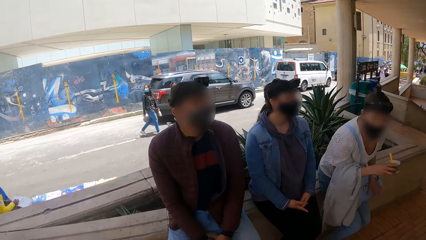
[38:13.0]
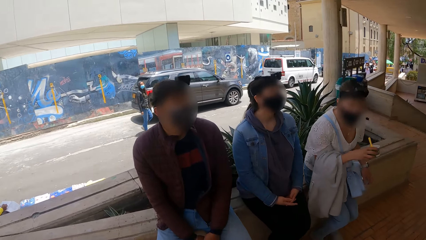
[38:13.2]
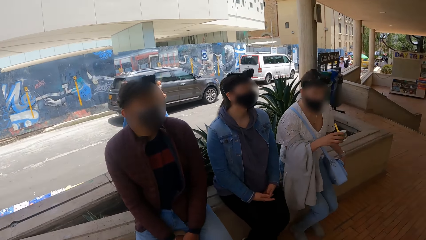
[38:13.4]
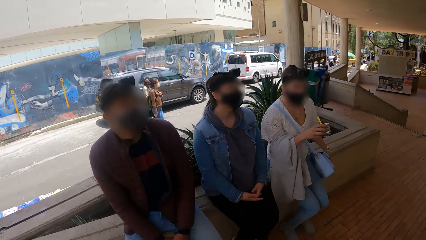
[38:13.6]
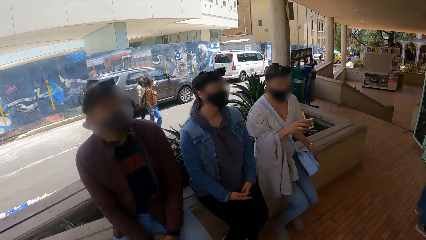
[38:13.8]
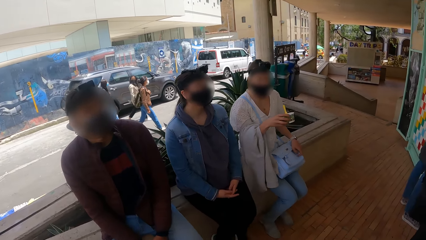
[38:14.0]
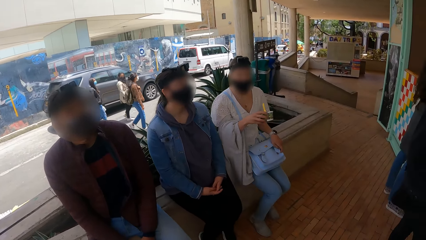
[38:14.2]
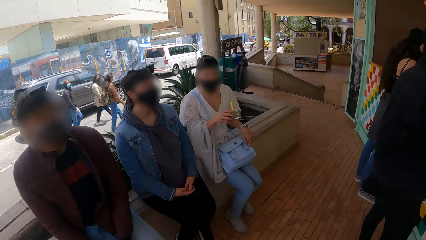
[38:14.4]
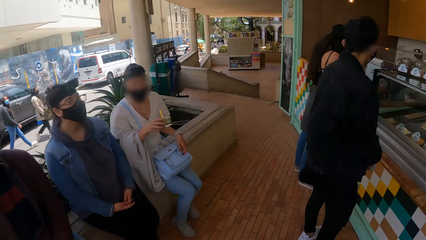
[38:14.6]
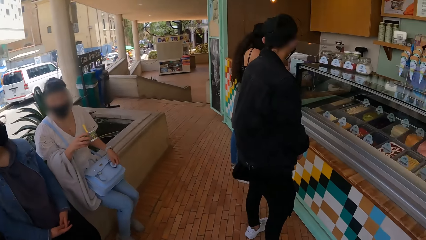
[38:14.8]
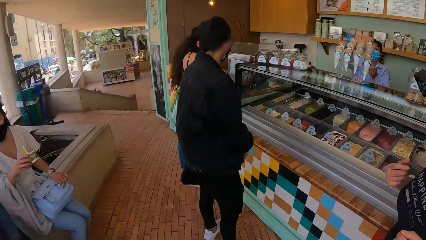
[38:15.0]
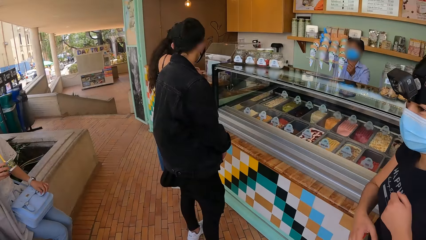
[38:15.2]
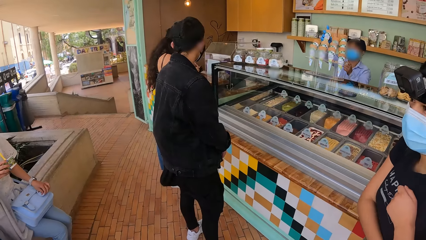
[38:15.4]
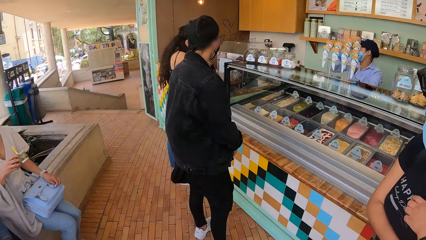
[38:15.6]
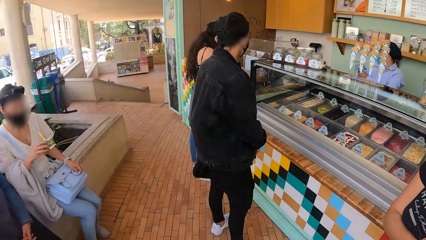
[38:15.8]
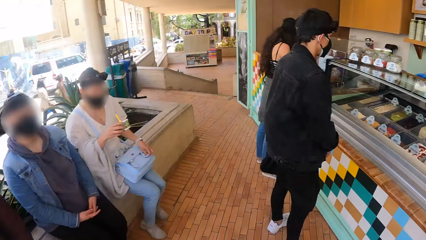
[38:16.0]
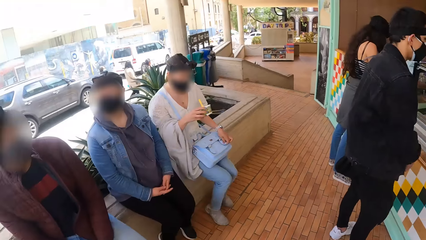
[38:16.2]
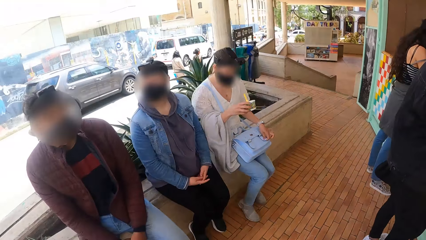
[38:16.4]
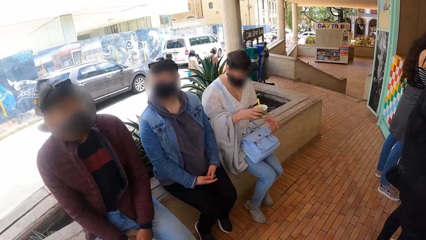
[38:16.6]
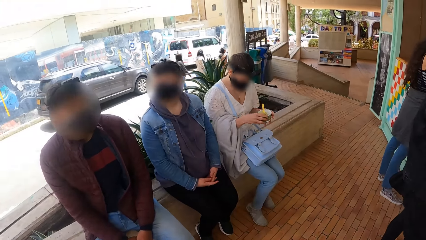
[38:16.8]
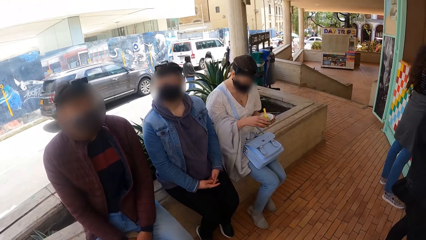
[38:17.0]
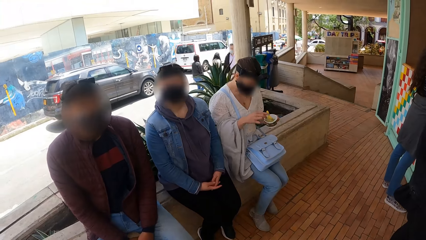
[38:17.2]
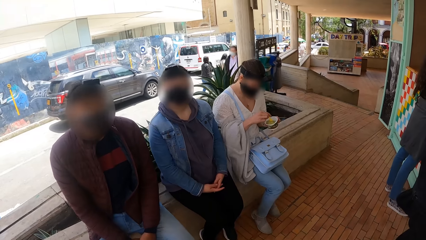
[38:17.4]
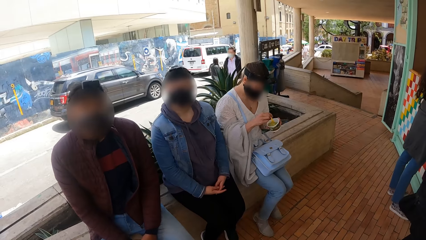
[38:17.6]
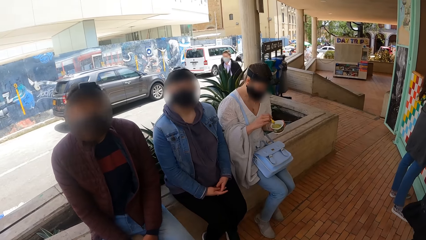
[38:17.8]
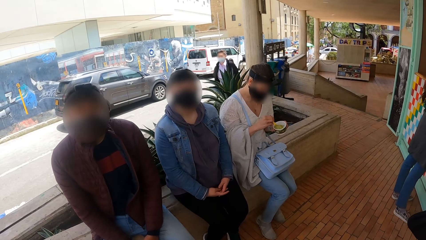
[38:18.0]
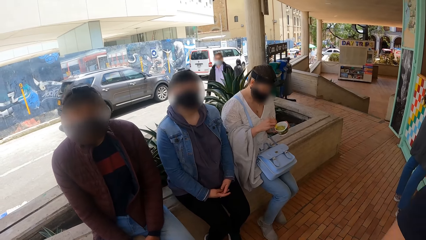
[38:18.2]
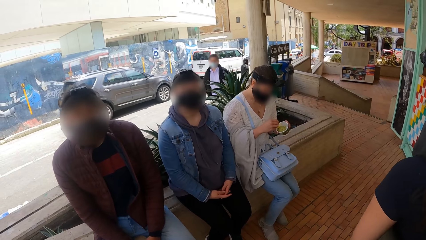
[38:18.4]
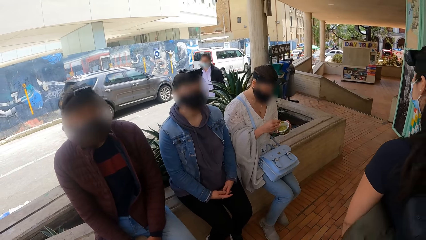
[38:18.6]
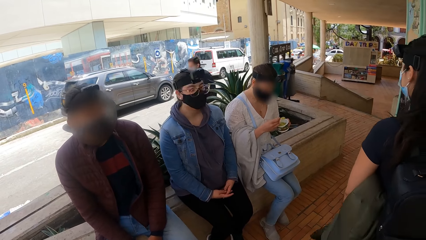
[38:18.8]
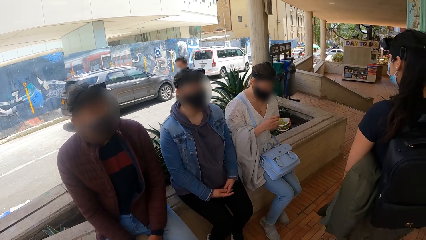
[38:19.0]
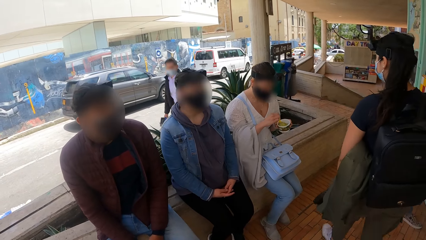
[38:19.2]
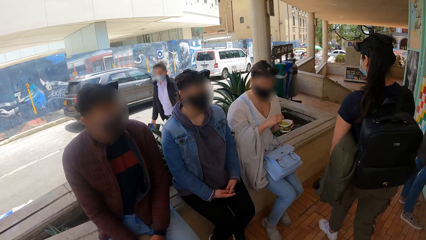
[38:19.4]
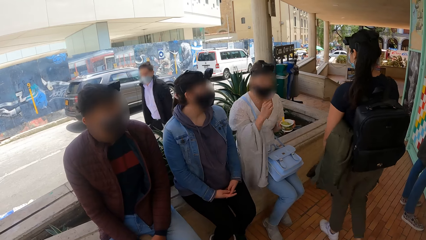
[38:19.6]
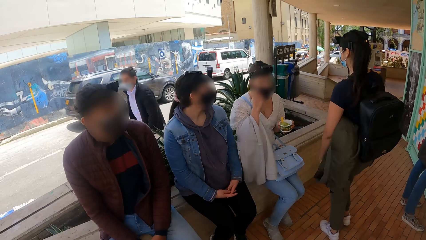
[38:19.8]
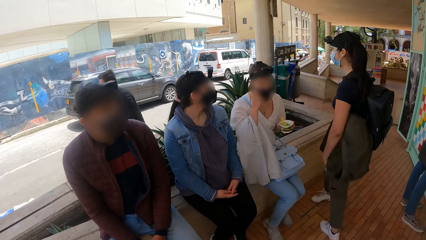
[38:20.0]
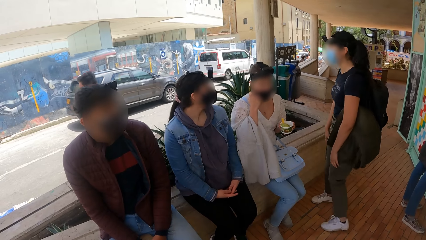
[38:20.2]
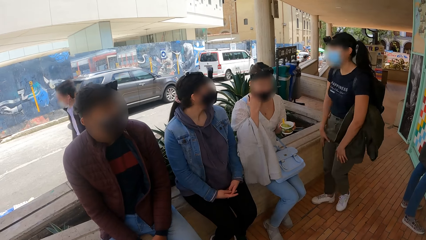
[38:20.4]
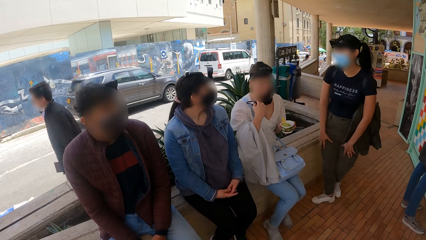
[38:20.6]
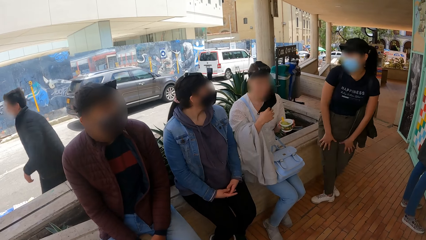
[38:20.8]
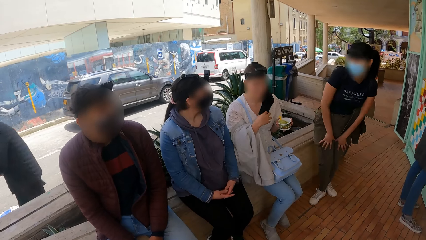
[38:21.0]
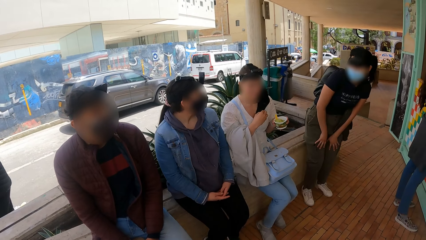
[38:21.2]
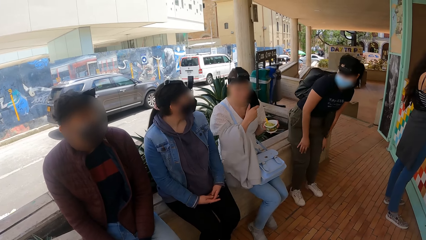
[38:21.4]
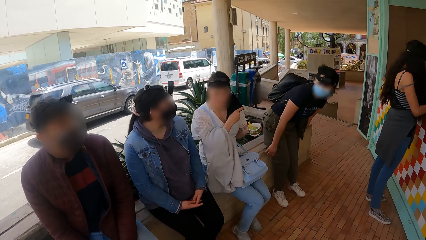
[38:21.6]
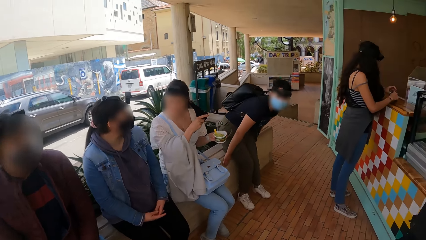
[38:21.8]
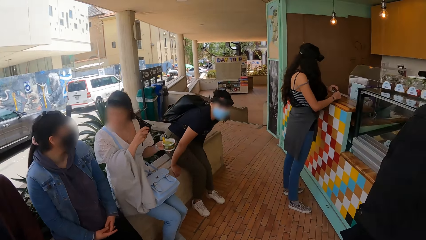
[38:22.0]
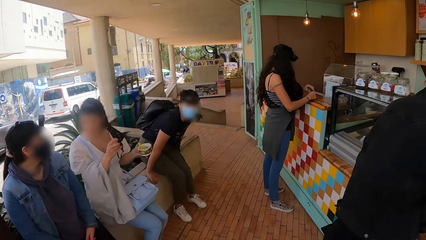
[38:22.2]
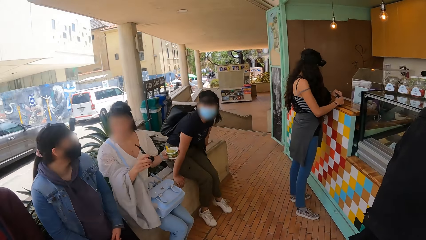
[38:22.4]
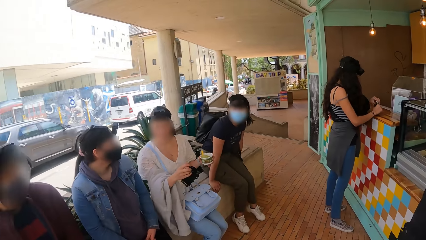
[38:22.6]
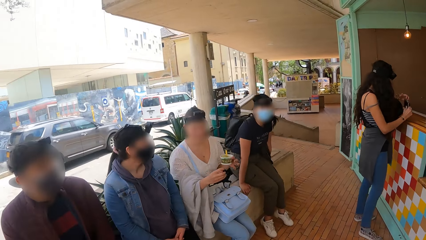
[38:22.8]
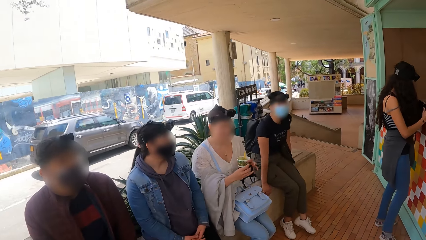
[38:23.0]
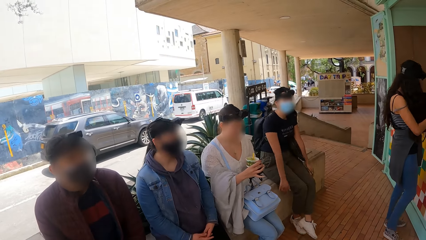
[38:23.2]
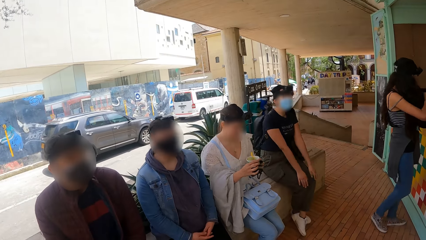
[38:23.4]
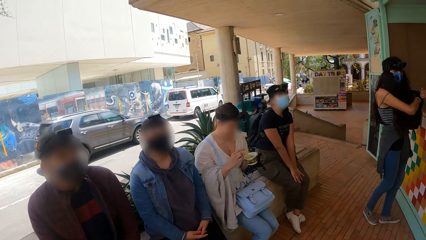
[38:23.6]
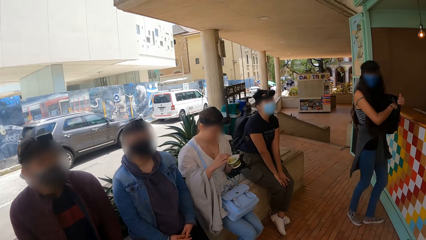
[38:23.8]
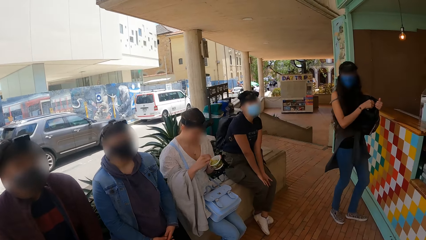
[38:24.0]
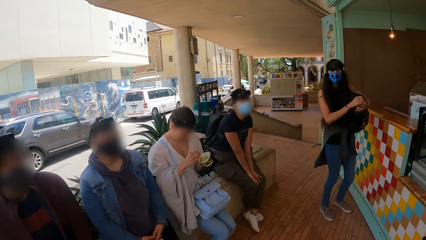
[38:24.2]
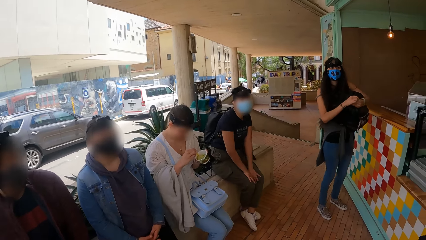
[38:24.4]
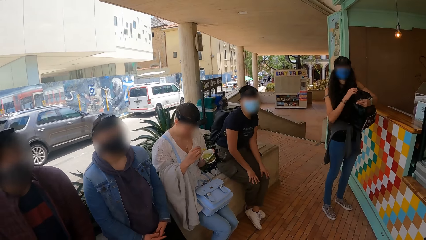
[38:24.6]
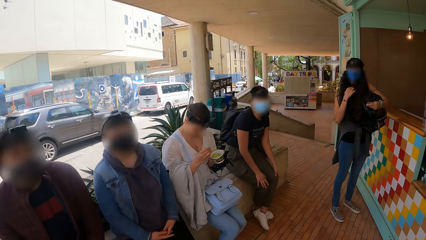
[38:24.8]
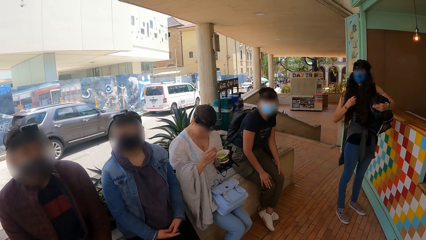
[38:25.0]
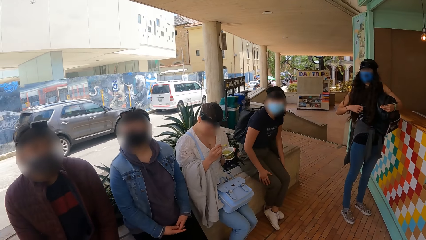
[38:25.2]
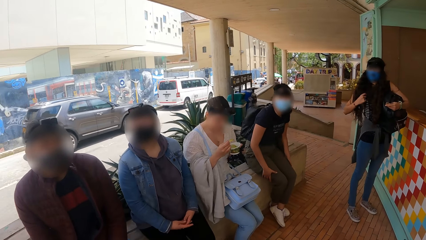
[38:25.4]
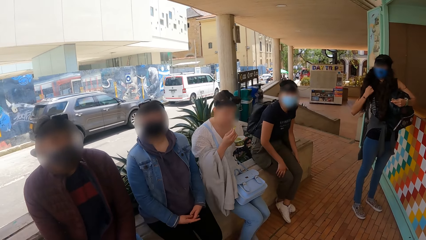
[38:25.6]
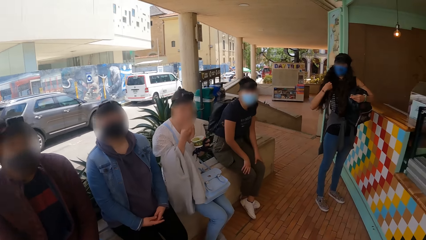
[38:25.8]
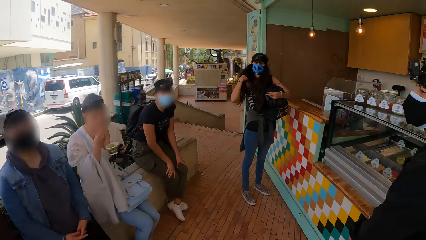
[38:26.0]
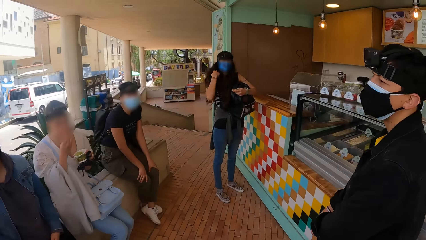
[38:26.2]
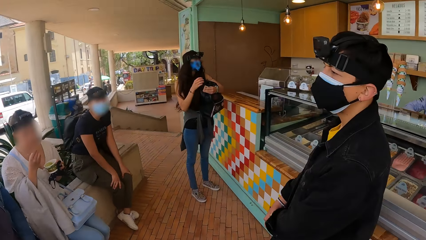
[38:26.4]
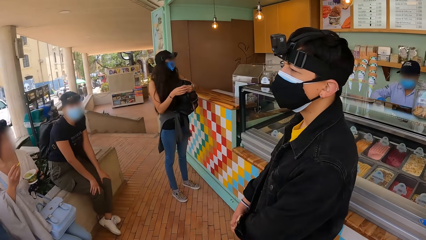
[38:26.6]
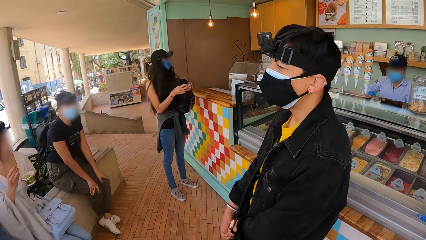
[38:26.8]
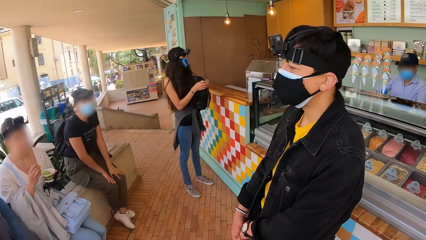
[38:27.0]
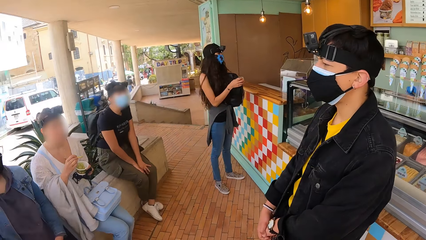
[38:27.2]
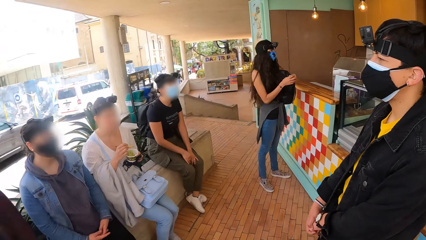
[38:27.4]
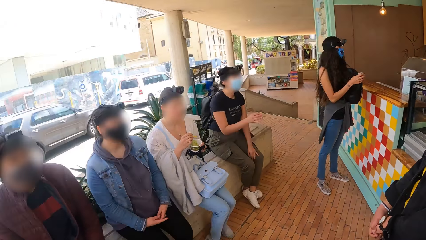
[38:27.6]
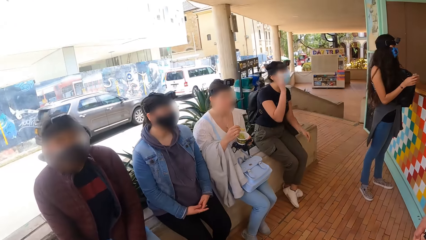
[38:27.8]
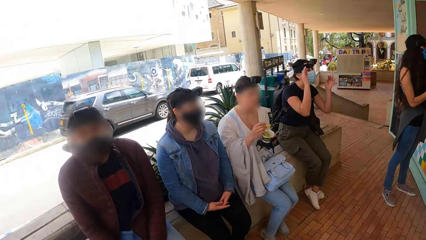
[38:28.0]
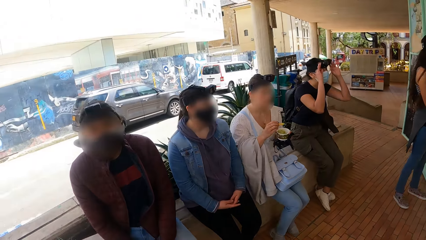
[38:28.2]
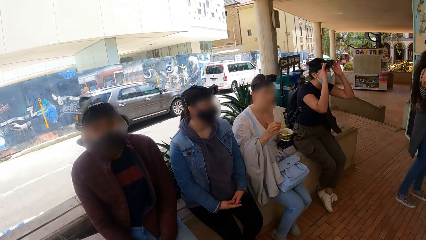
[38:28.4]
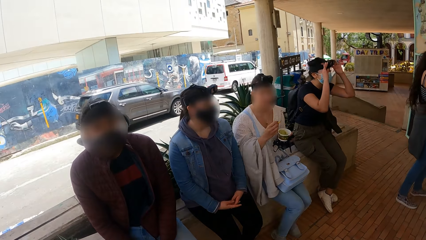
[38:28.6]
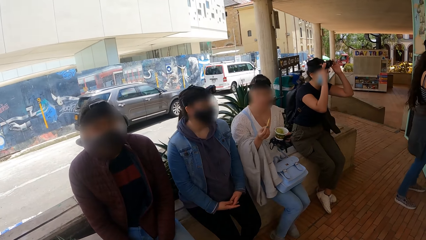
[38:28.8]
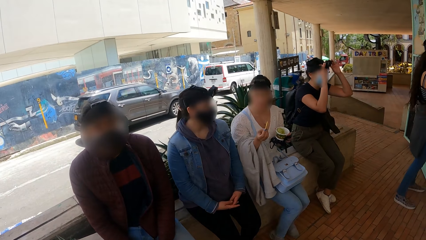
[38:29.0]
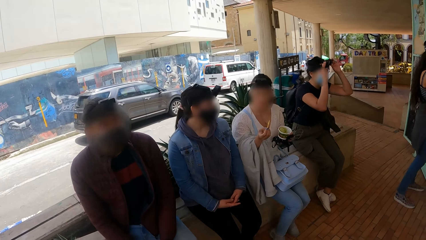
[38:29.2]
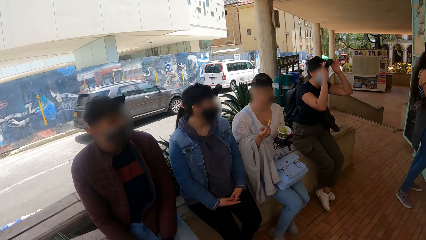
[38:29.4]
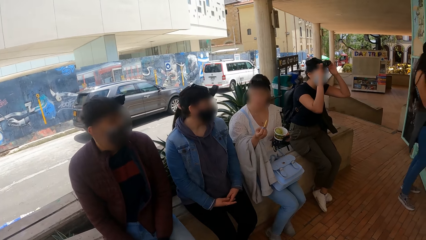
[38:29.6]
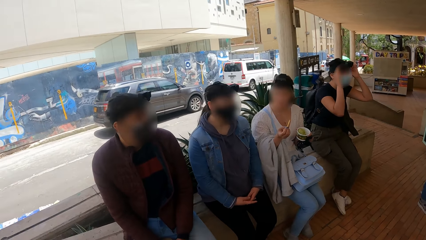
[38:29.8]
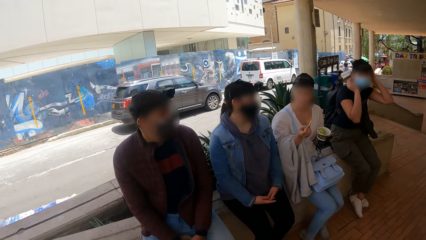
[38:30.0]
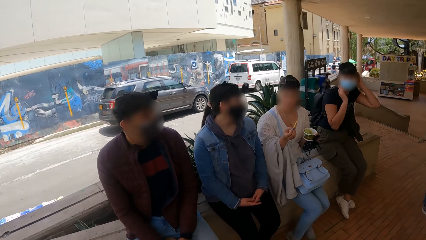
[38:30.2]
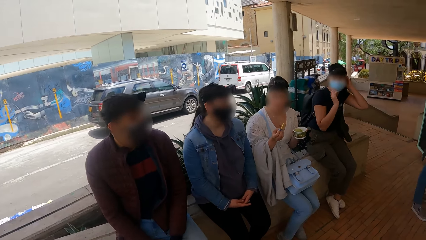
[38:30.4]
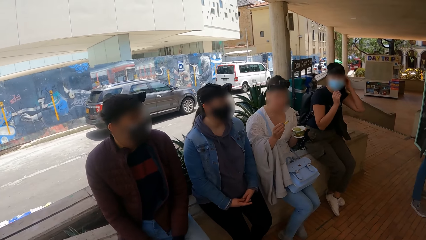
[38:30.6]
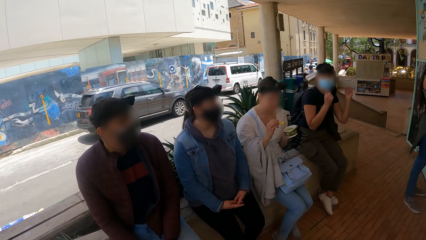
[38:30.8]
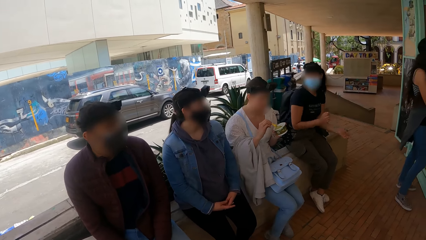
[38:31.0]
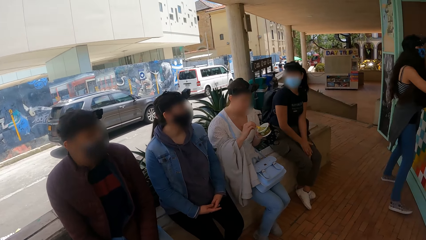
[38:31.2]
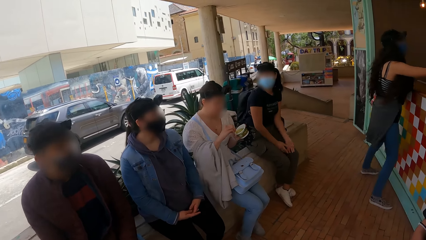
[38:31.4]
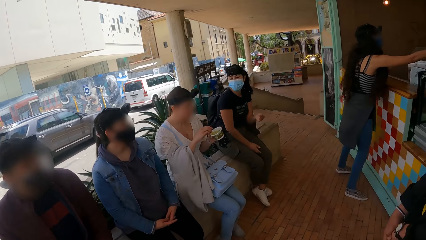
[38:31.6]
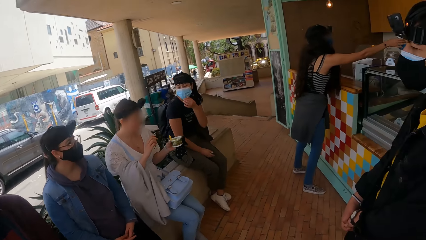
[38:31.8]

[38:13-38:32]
A woman sits down on a pavement. The camera wearer turns around. The woman holds a spoon with the right hand. She scoops the ice cream with the right hand. Another woman walks towards the first woman. The second woman sits down on the pavement. A third woman holds the bag with both hands. She moves a little and moves the right hand. A man moves a little and looks around. The camera wearer turns around. The second woman holds the cap with both hands.
